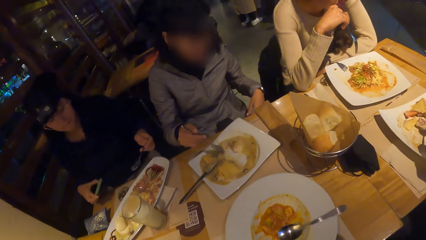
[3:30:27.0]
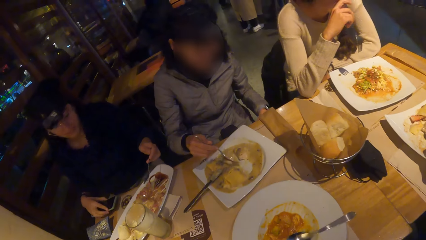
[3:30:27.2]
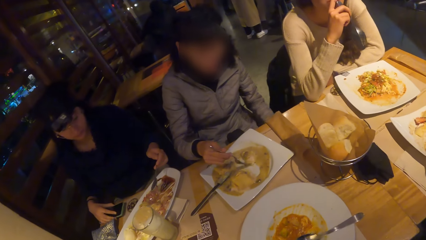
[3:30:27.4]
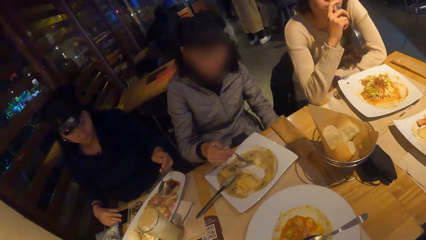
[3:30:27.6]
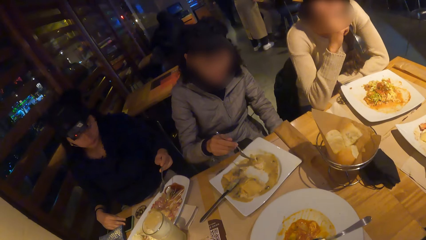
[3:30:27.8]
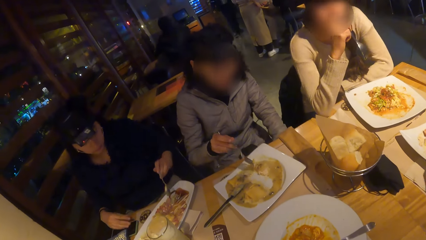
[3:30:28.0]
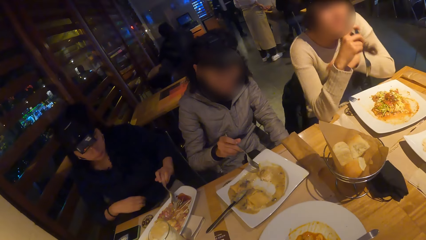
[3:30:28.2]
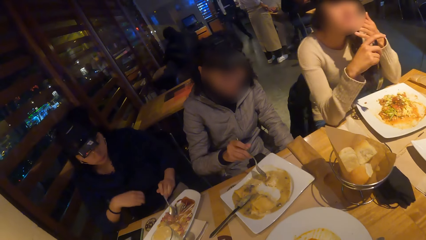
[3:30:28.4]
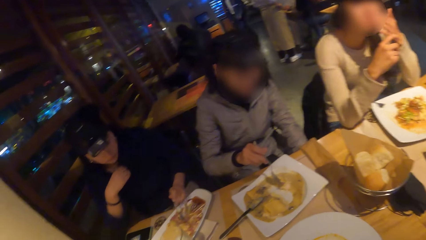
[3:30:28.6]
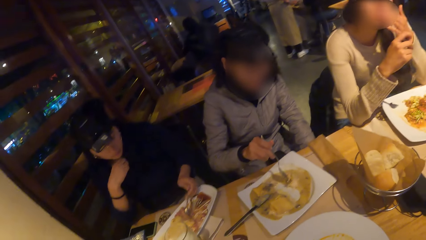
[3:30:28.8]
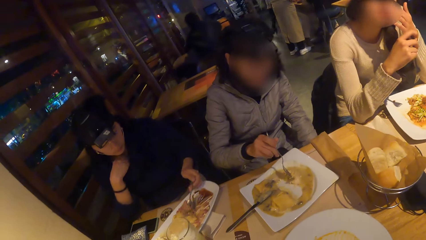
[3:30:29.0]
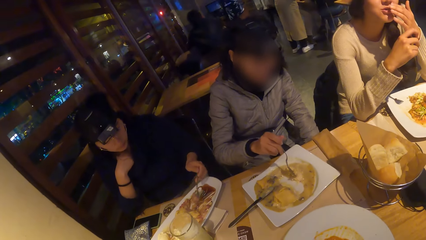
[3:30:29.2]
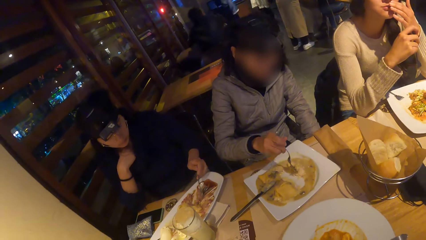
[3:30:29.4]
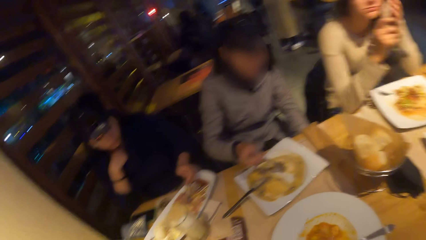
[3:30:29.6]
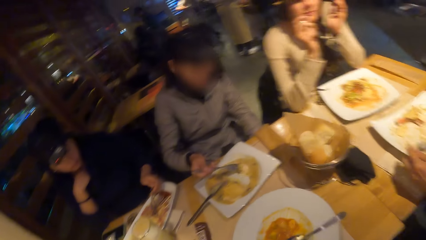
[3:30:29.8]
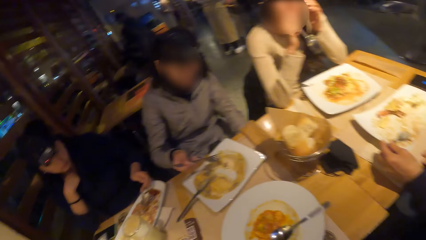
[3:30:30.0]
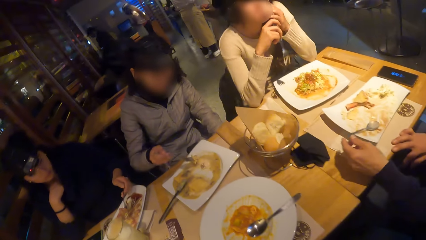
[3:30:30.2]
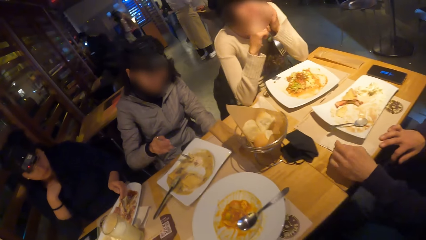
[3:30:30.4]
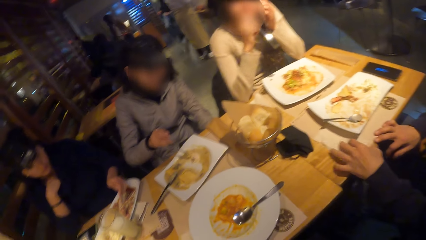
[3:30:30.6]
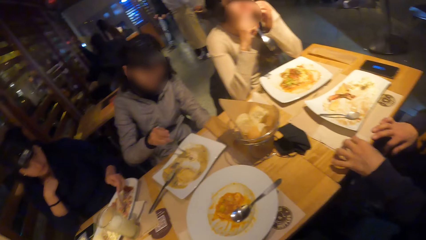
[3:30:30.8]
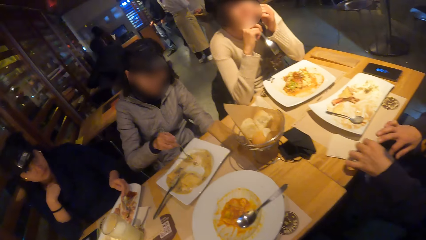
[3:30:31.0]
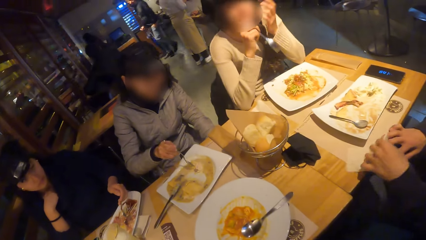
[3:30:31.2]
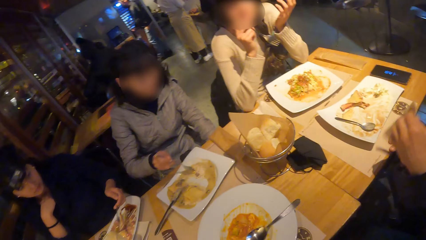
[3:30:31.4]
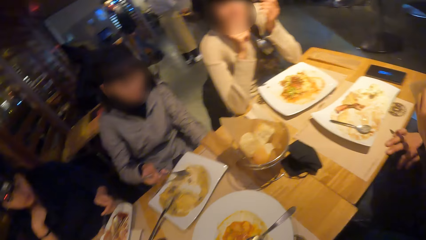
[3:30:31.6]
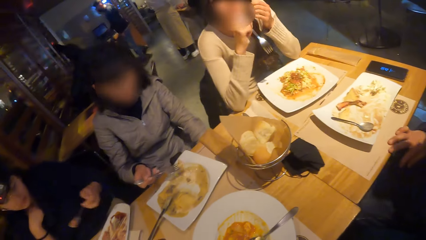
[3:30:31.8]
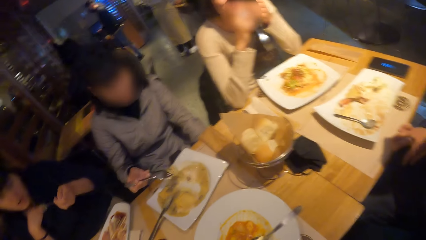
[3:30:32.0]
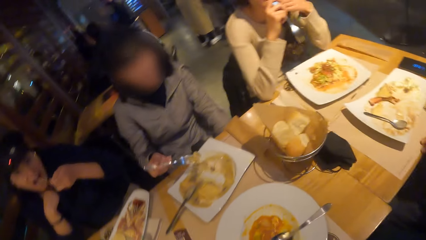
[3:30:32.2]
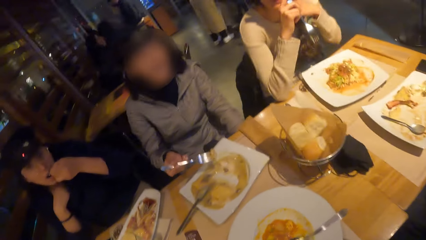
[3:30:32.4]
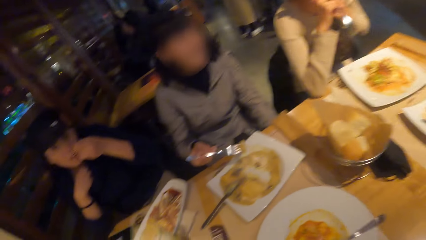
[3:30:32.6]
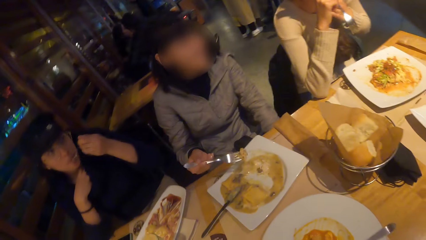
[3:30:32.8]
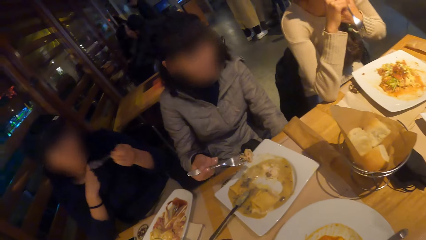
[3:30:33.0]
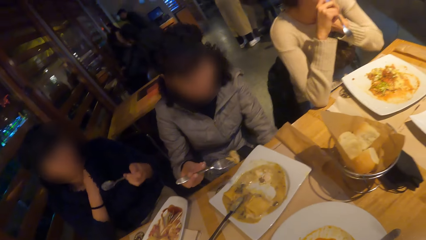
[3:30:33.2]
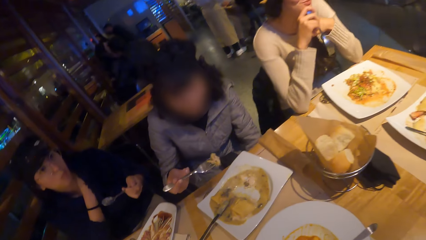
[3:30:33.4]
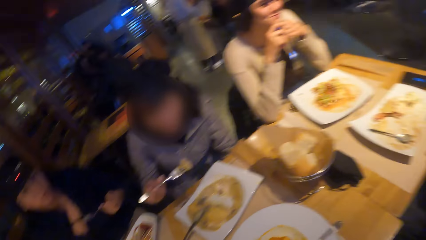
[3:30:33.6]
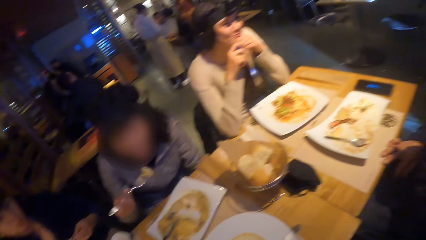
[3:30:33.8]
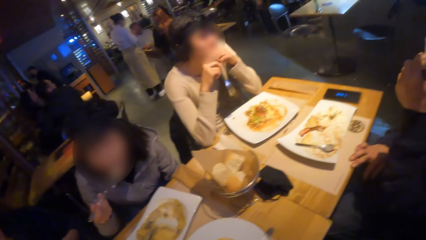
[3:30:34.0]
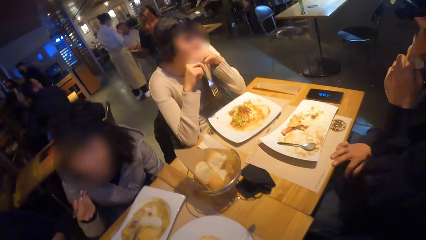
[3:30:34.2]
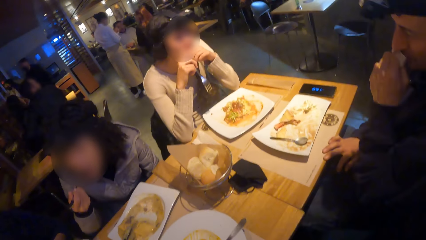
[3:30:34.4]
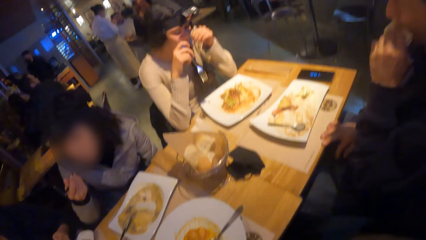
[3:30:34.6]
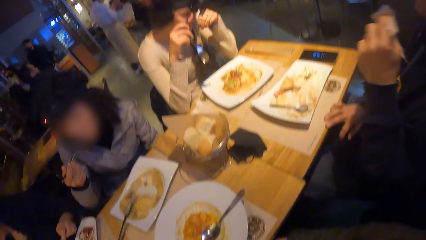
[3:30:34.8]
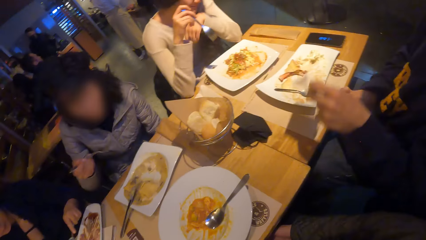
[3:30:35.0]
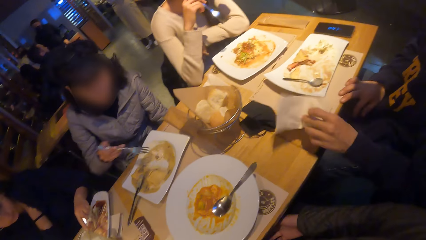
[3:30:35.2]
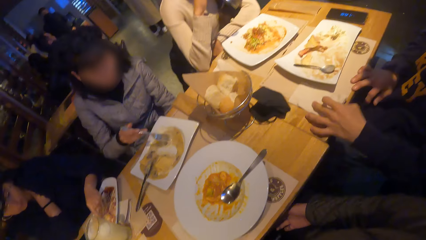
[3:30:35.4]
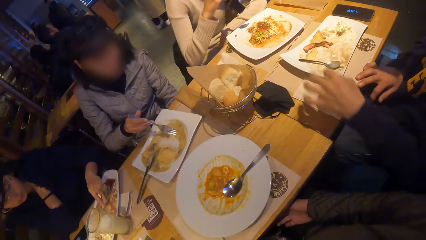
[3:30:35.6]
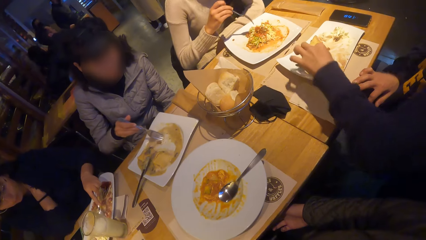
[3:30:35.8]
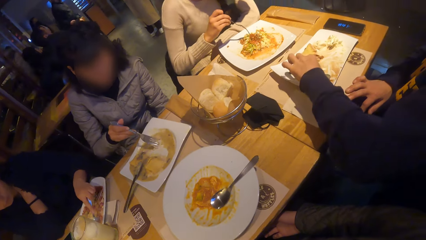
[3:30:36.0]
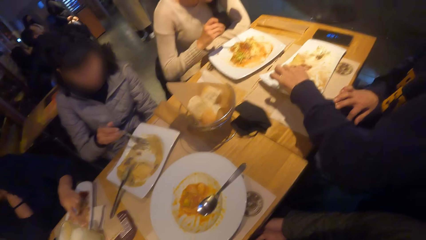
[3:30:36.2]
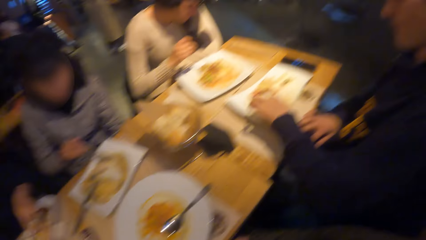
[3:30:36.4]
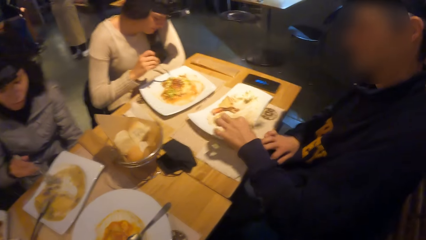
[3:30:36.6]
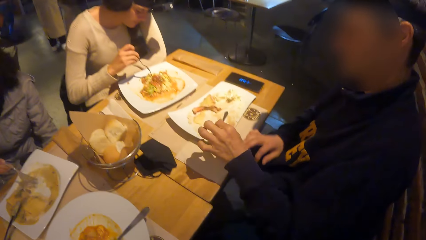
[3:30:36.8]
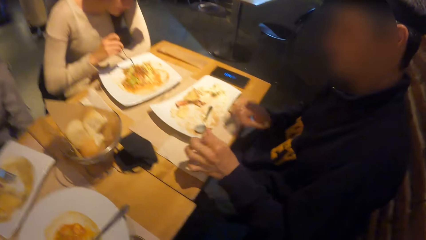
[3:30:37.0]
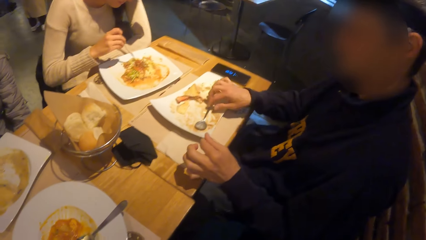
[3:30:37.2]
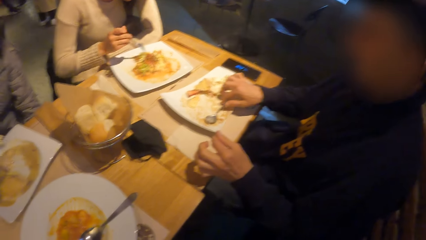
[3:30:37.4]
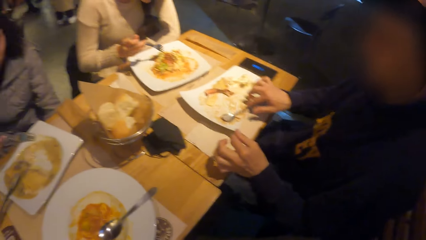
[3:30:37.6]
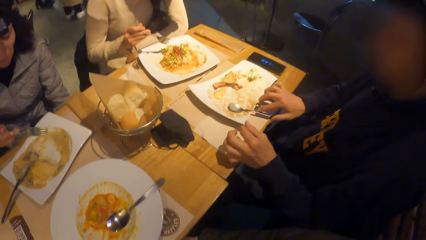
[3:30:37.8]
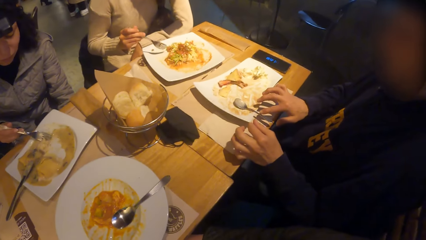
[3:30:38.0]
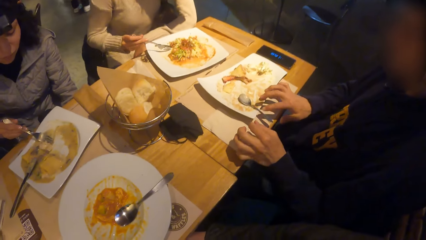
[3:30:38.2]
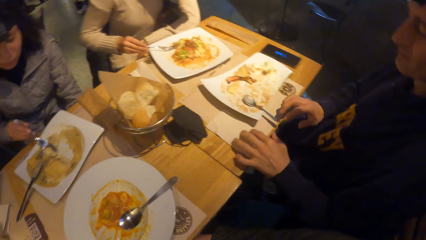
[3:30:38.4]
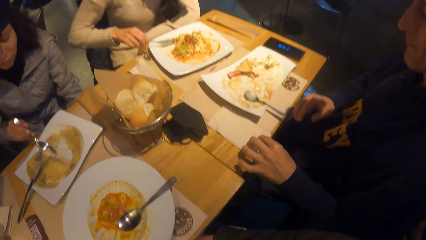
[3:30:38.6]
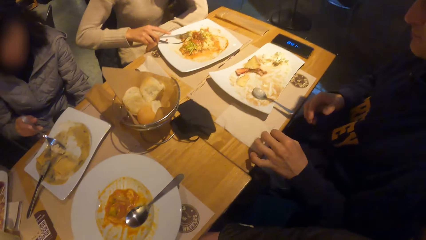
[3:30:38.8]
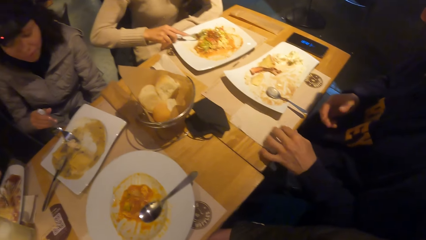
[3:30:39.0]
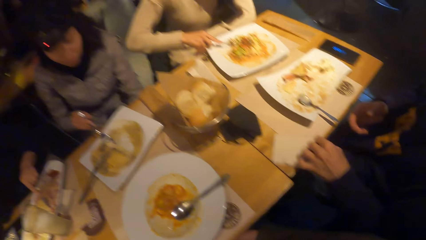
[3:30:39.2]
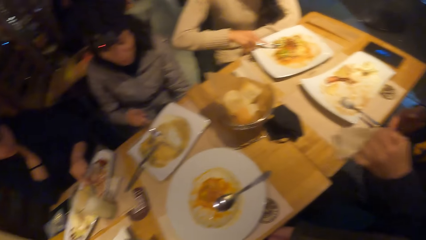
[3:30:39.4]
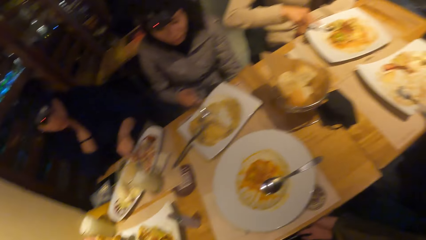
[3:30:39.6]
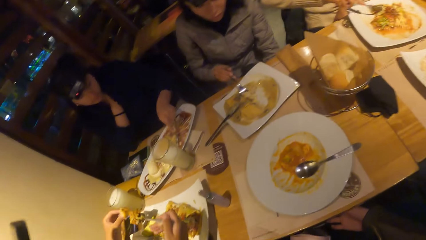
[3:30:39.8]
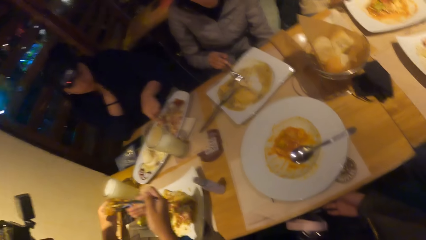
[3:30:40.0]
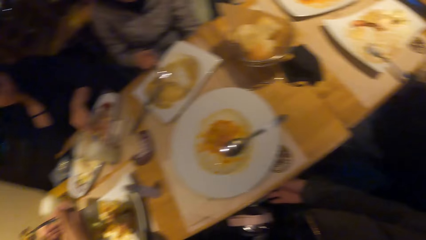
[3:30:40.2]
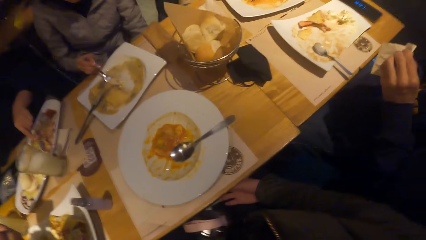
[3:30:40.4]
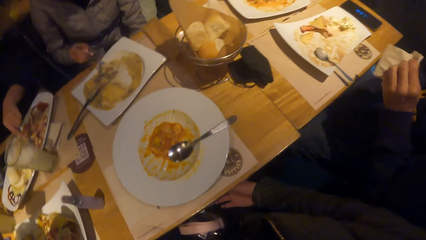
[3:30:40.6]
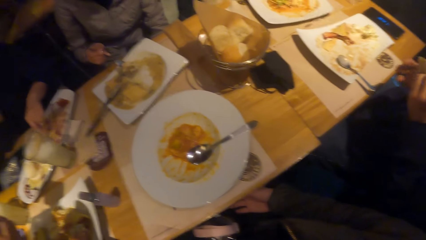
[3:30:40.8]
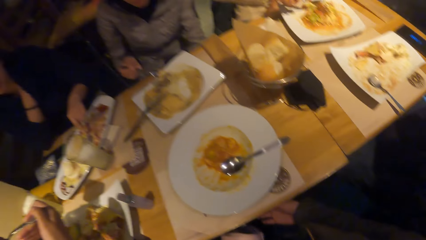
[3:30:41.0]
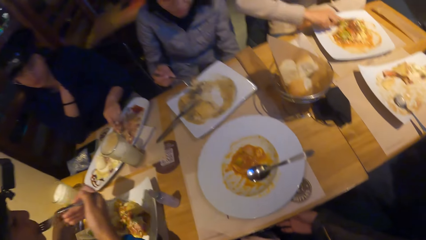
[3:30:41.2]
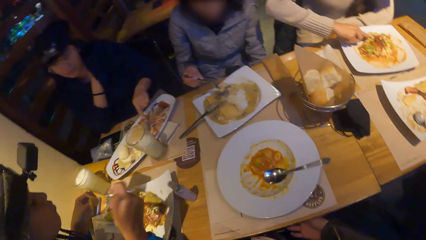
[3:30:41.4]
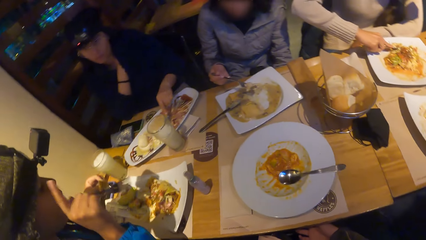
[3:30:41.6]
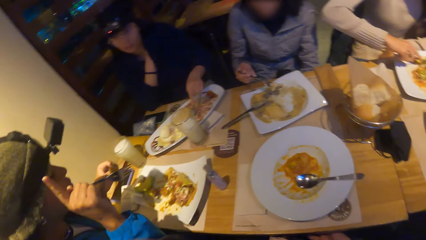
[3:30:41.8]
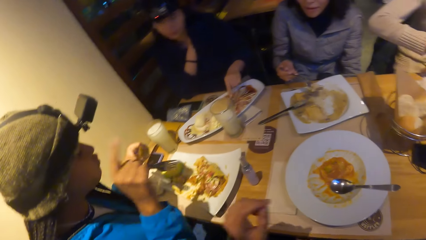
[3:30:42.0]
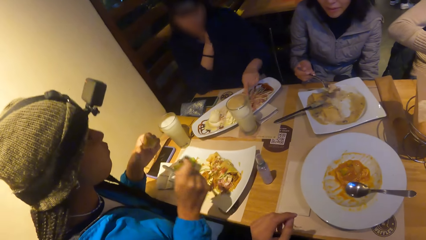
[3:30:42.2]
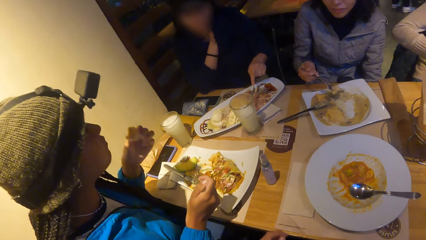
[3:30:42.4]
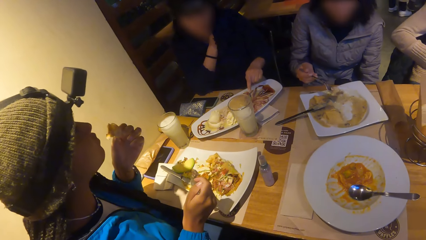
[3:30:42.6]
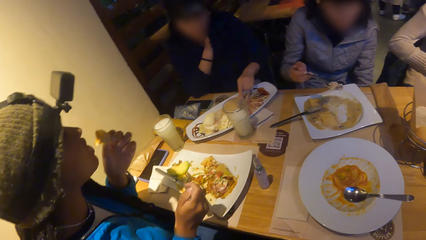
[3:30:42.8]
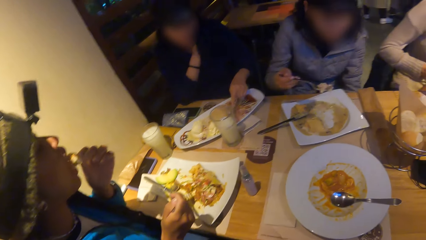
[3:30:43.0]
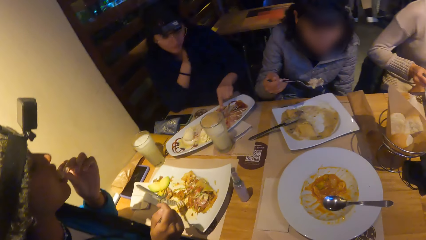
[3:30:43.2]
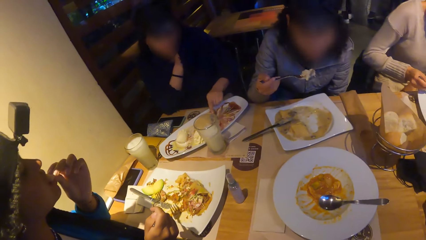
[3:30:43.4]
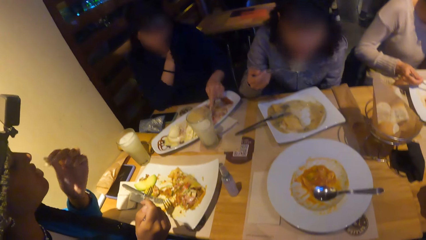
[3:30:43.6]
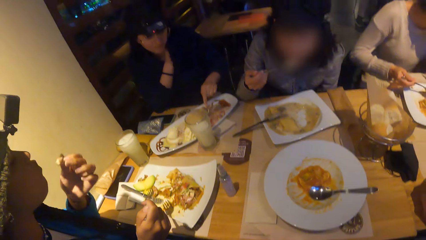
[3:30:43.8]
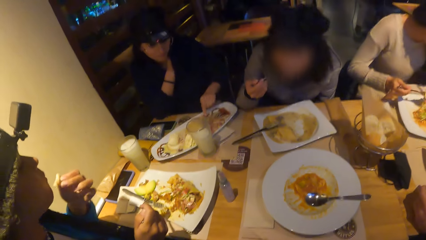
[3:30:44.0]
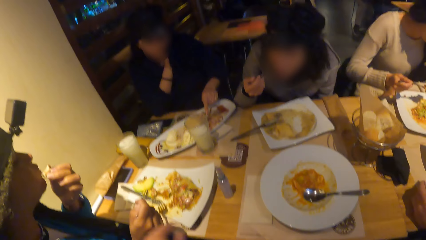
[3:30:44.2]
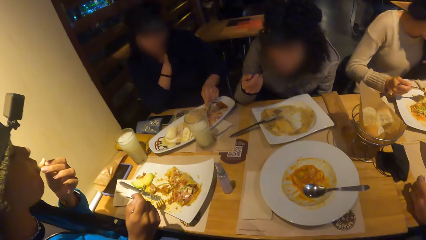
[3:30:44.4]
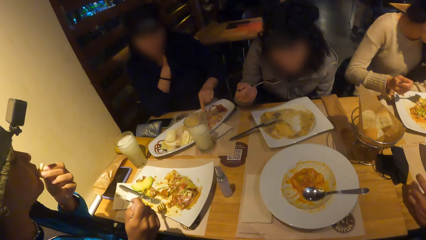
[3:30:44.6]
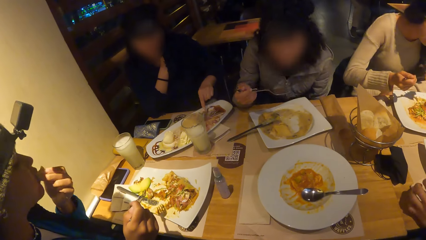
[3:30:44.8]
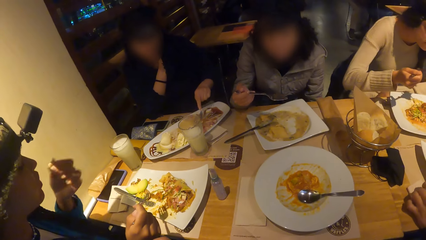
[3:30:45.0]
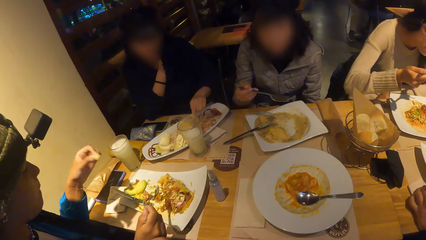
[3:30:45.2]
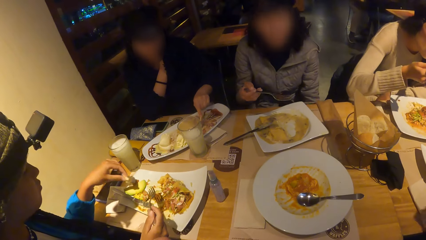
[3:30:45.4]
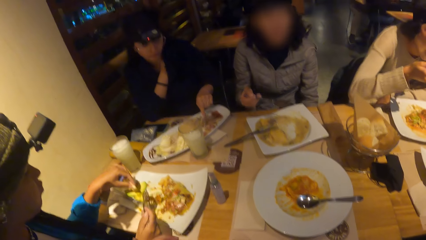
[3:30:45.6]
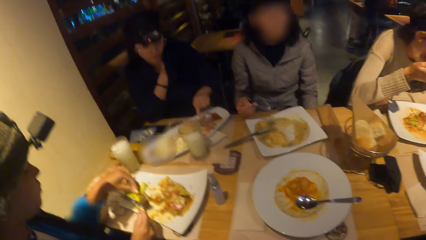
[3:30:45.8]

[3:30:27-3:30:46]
A woman interacts with a man. A person puts the phone on the table. Another person wipes his mouth with the tissue paper. That person adjusts the spoon on the plate. Another person eats the crepes with her left hand. The camera wearer interacts with another woman.
